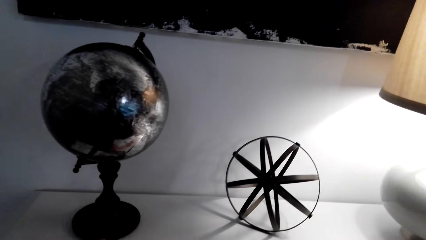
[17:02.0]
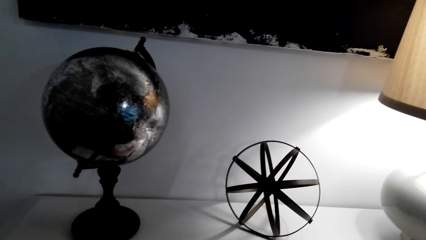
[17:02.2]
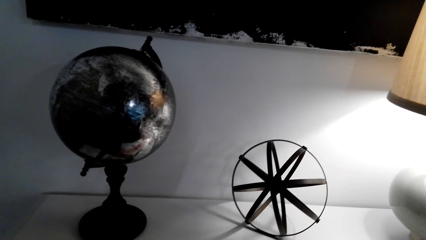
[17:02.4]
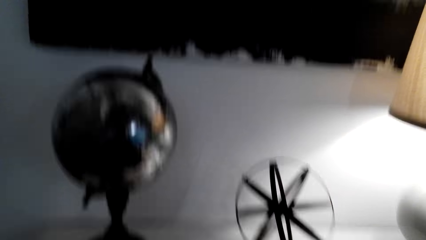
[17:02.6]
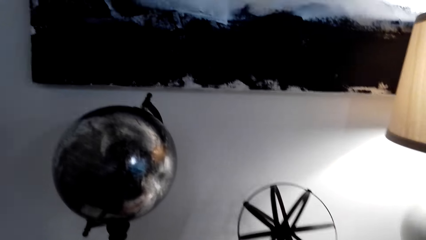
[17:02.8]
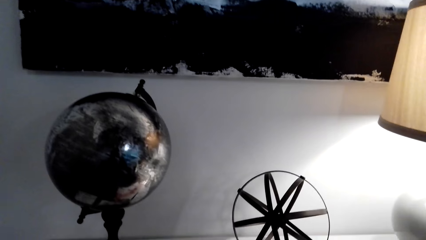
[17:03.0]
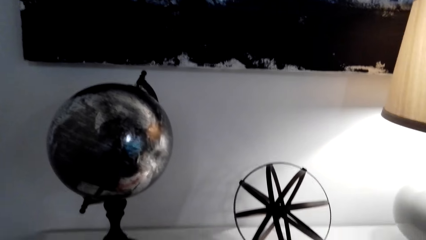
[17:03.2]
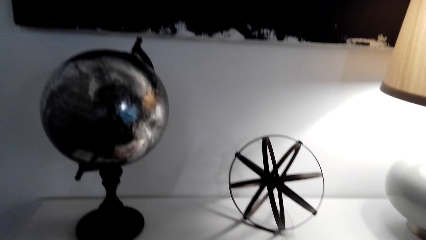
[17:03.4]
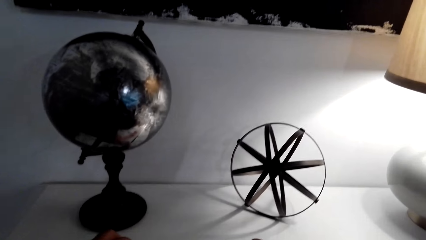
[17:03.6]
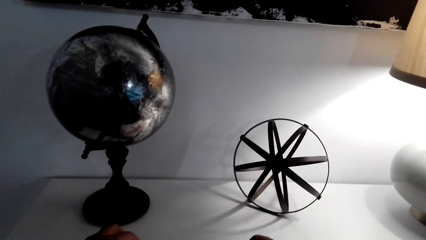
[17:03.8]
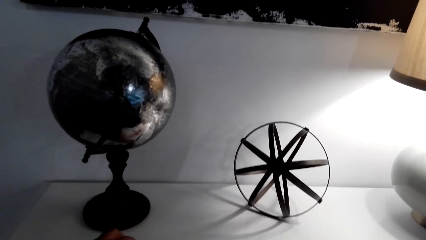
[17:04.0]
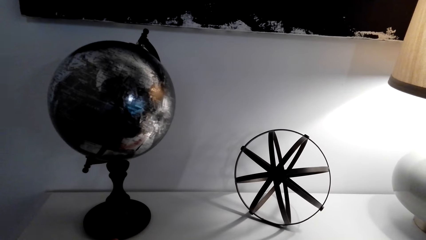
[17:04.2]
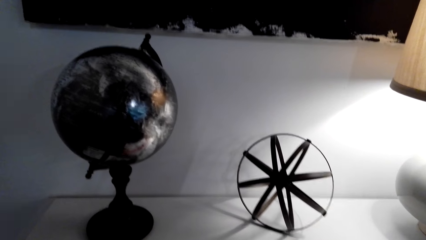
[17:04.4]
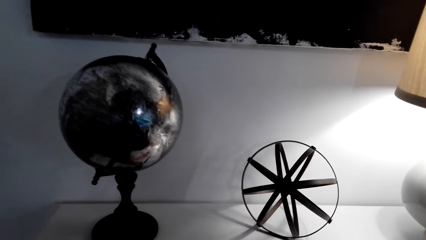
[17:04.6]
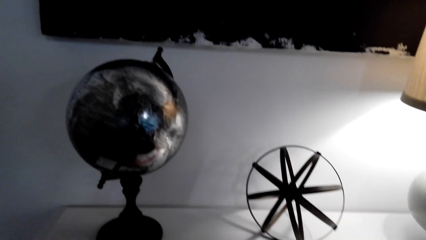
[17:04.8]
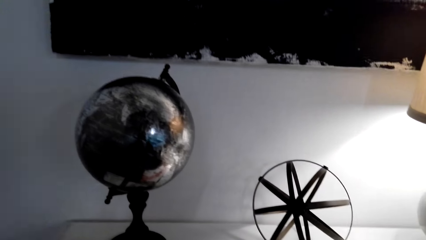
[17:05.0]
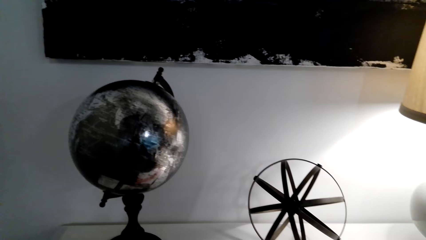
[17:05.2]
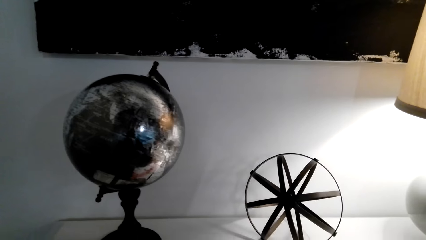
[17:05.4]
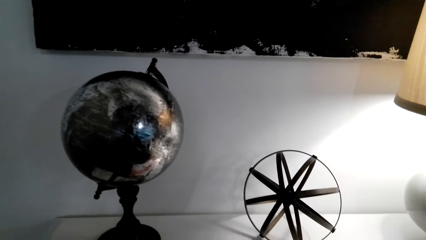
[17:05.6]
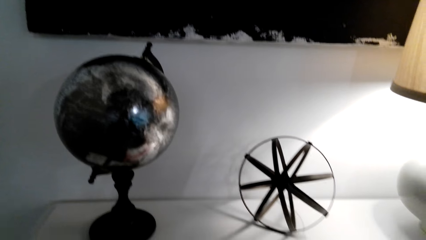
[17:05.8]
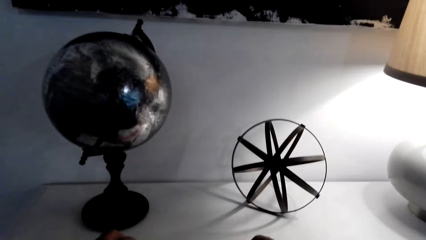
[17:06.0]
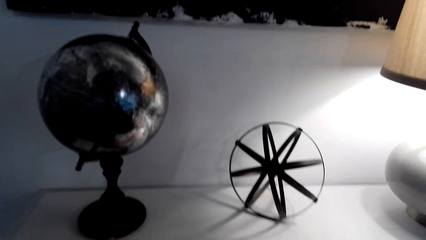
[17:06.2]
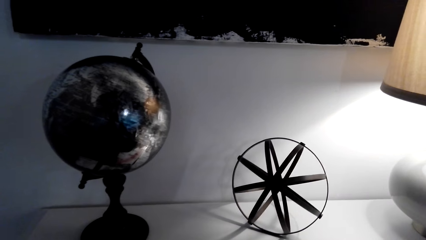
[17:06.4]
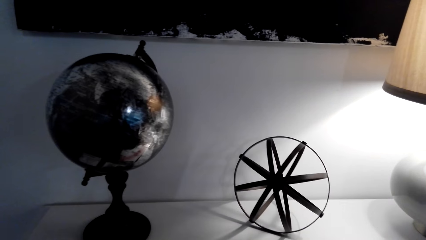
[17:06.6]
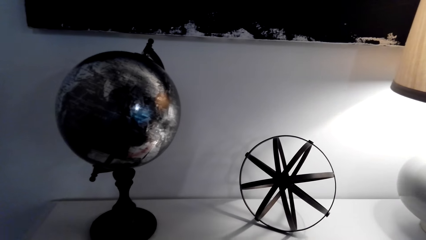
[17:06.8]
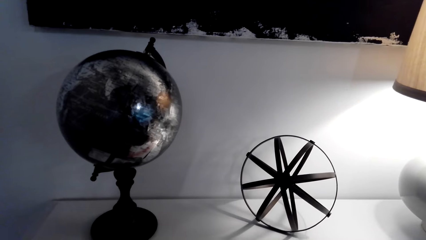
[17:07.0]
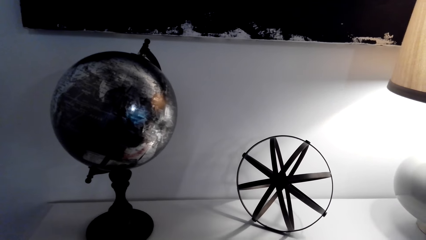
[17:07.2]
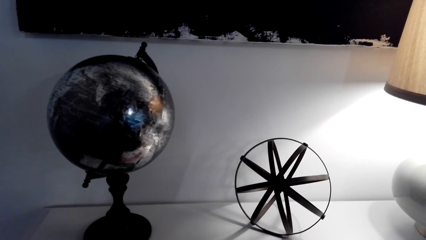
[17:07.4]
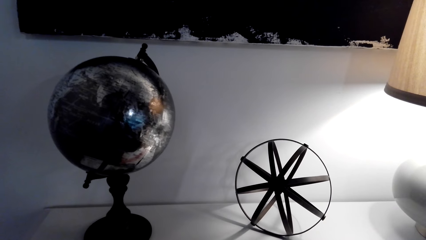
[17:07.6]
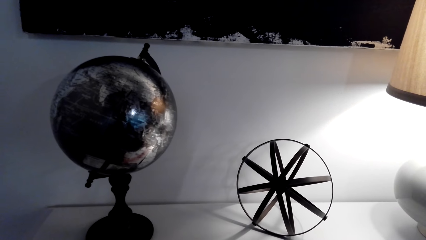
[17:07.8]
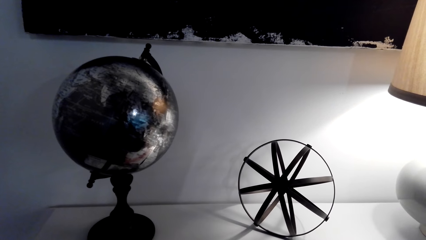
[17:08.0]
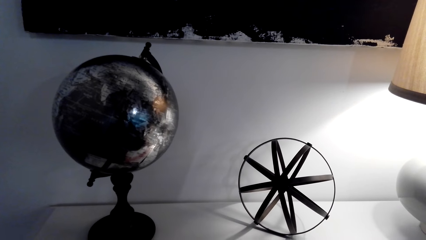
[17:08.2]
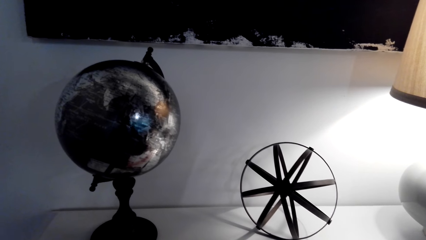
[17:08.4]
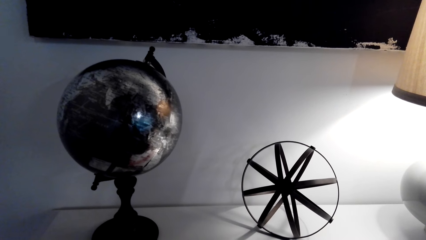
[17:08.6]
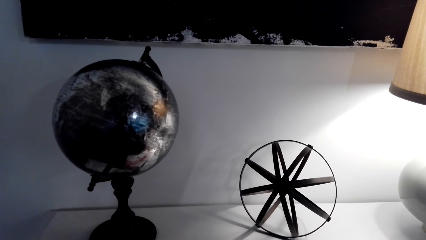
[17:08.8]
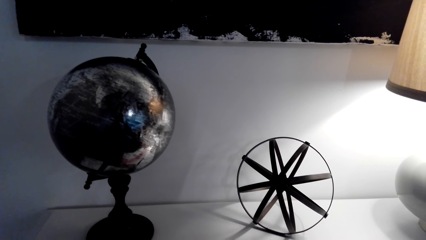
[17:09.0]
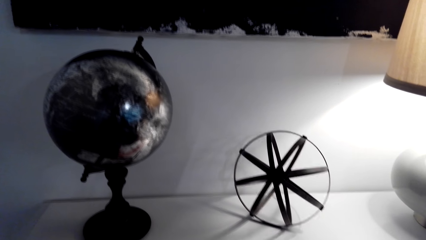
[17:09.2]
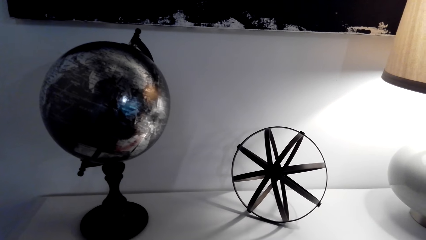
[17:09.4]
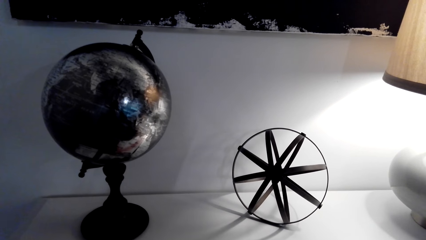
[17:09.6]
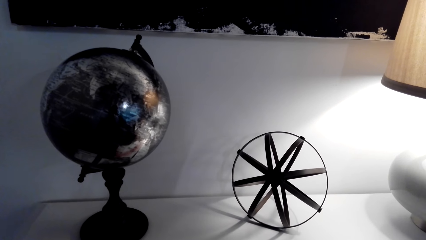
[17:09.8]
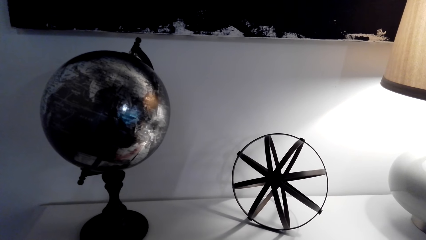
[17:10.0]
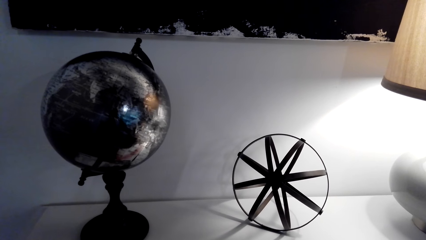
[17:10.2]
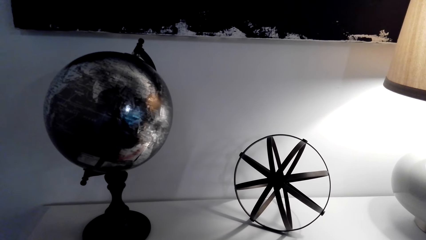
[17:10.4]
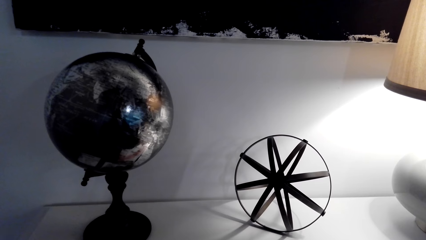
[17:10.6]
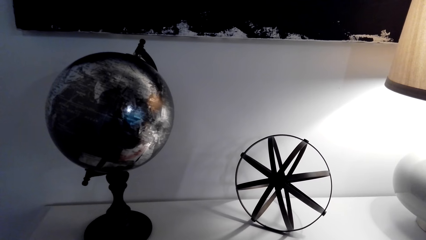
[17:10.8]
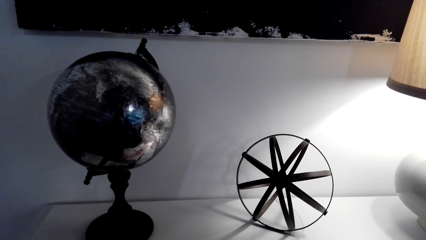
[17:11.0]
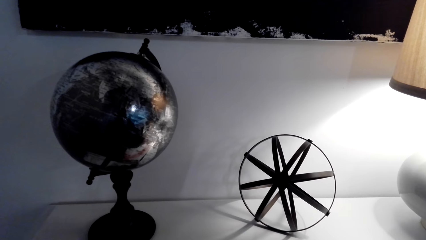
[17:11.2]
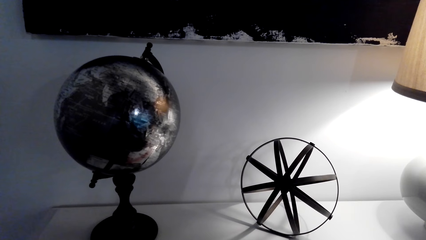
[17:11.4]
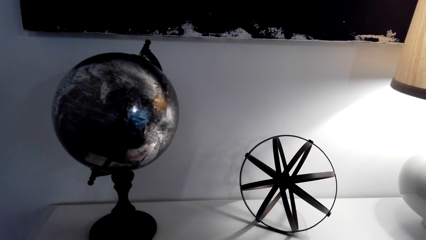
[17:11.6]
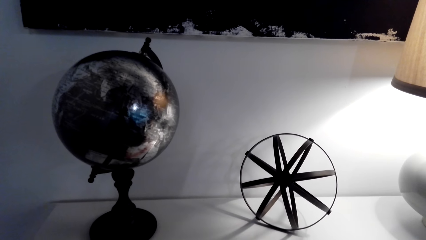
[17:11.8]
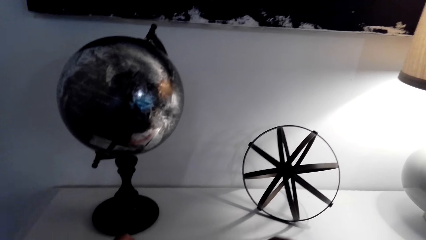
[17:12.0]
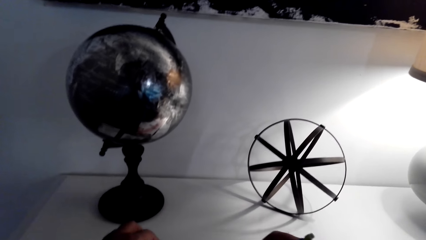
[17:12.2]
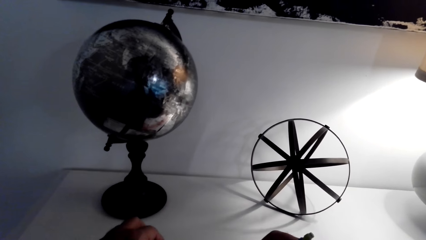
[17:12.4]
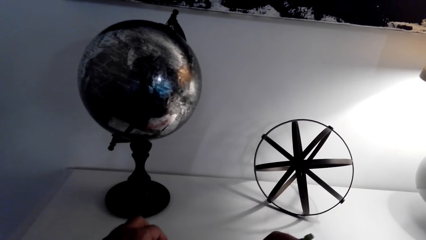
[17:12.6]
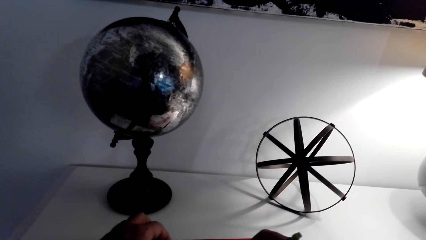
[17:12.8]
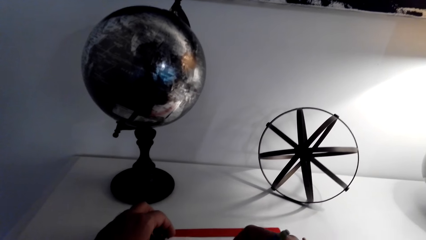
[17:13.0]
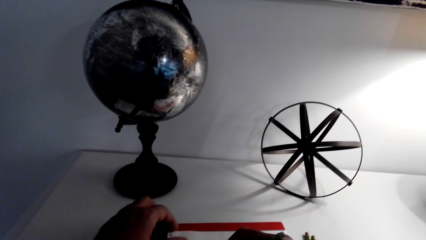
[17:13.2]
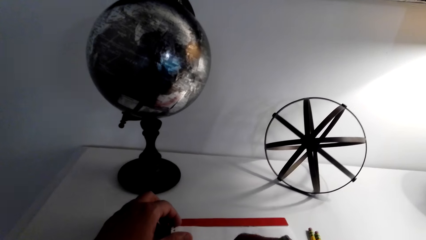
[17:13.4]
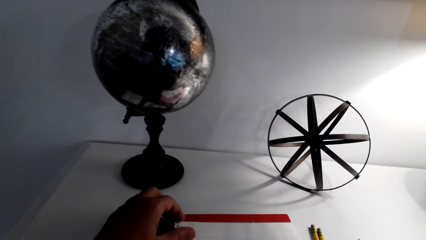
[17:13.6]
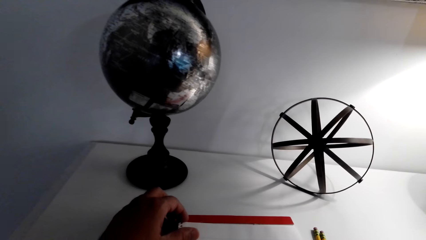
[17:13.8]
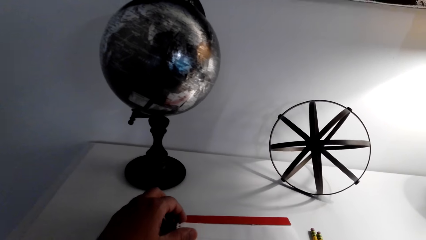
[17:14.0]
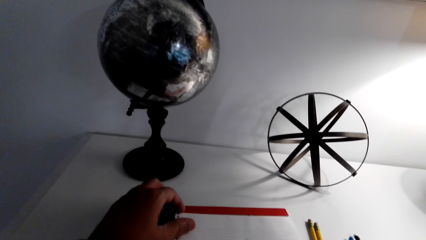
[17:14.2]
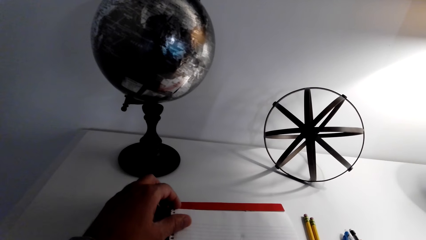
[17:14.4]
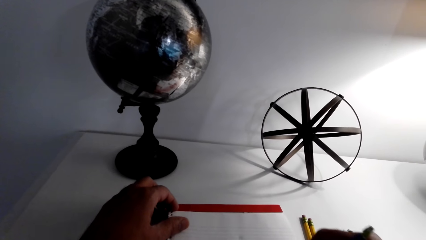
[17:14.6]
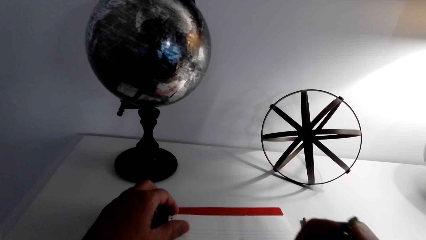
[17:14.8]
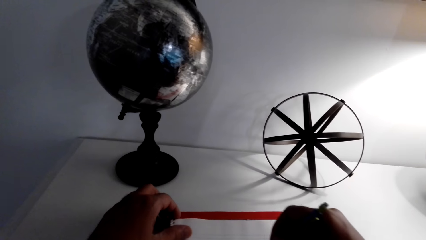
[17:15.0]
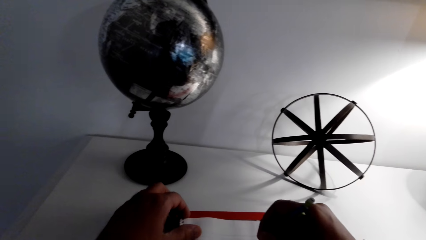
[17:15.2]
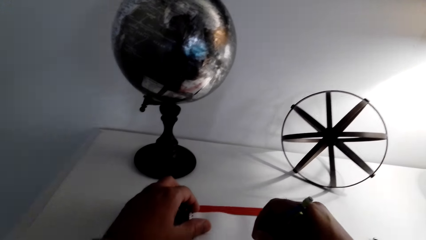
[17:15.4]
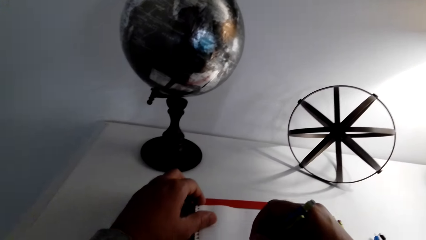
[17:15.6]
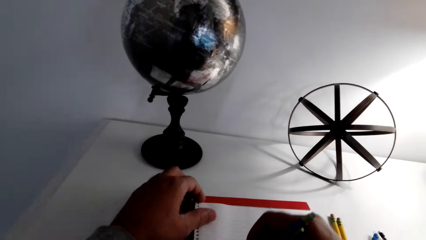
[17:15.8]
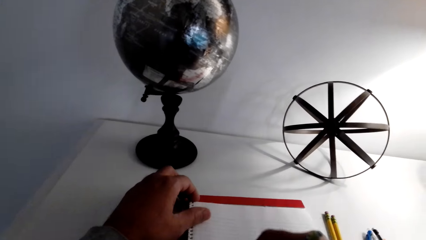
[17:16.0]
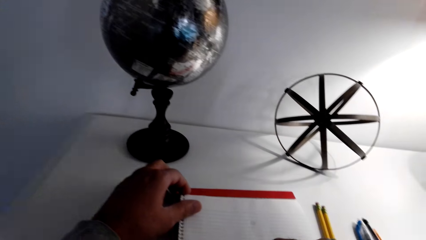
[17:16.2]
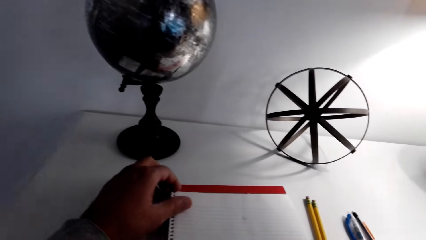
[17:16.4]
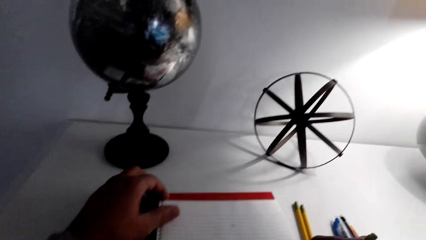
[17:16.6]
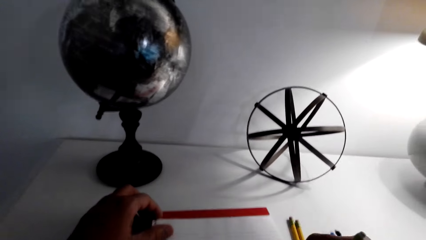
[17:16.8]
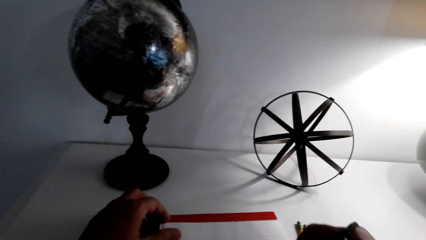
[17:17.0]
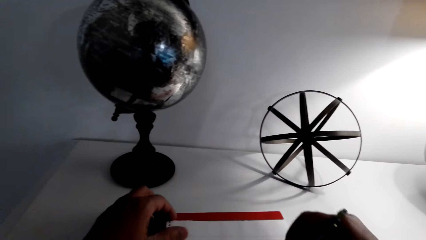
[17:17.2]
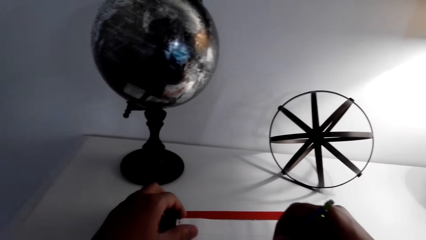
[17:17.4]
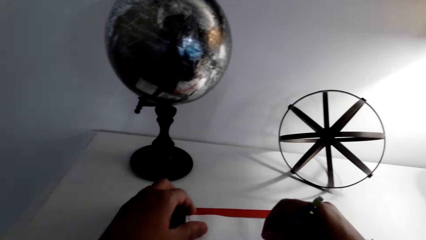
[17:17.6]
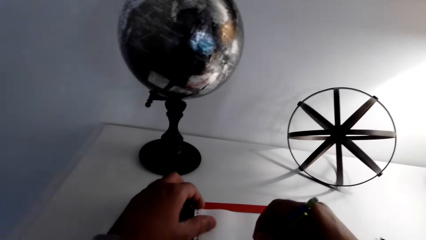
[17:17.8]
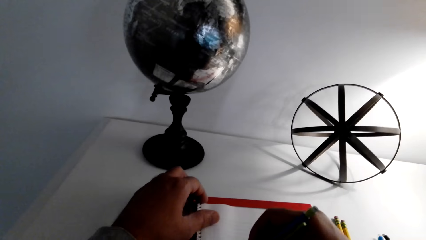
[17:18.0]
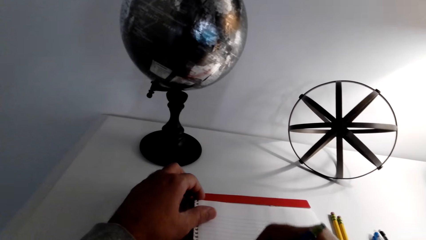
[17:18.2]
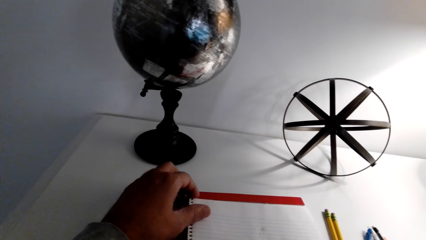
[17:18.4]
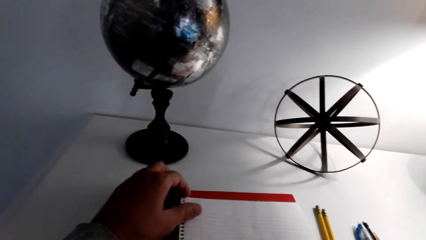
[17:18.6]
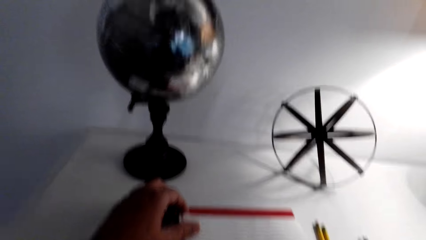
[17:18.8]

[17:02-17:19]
The camera wearer stares at the world cycle object on top of the television stand. They write on the book with the pen.
